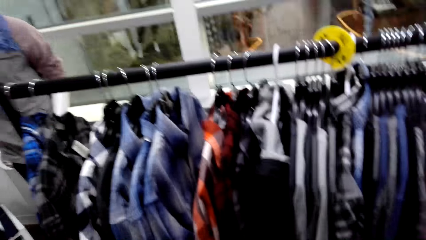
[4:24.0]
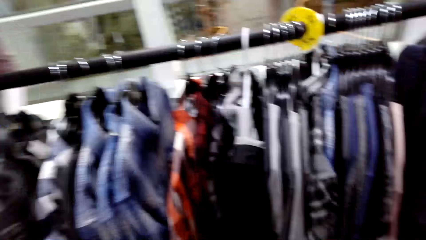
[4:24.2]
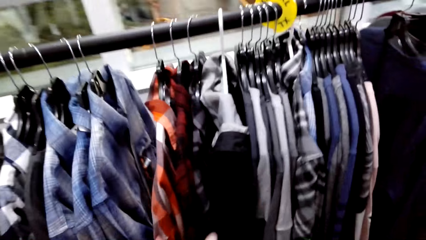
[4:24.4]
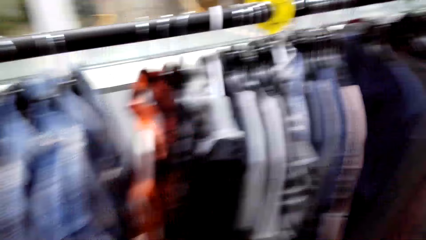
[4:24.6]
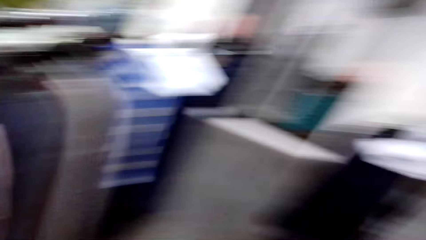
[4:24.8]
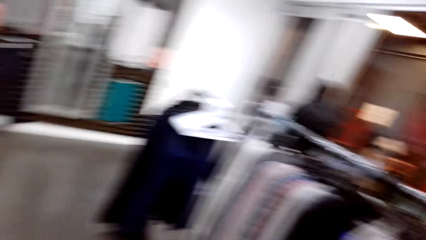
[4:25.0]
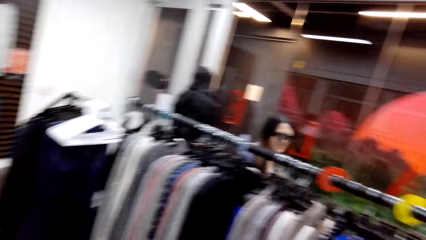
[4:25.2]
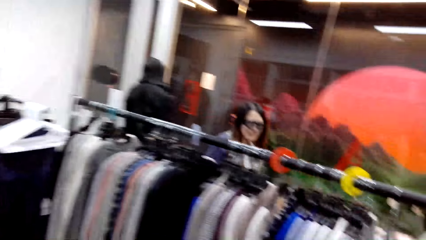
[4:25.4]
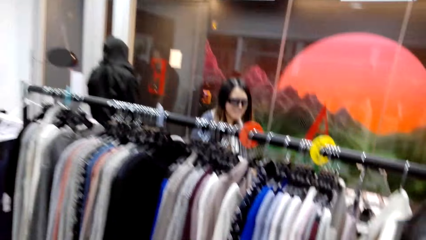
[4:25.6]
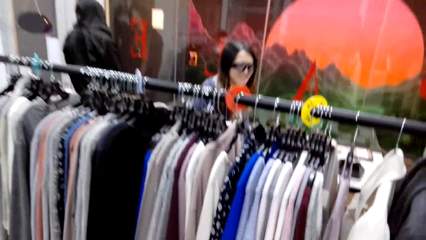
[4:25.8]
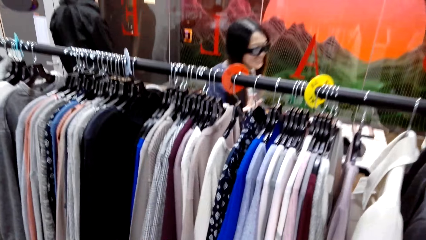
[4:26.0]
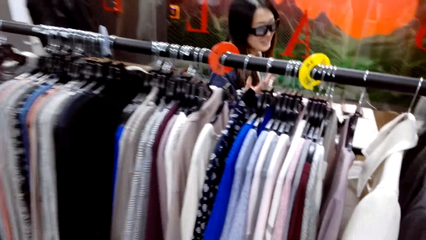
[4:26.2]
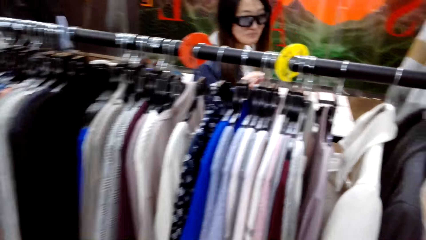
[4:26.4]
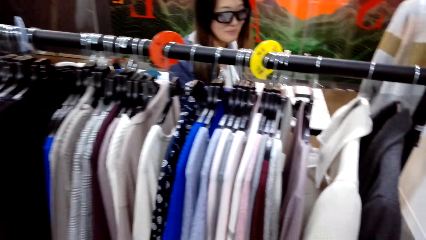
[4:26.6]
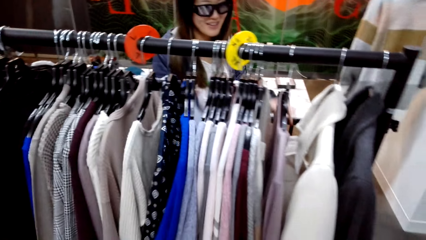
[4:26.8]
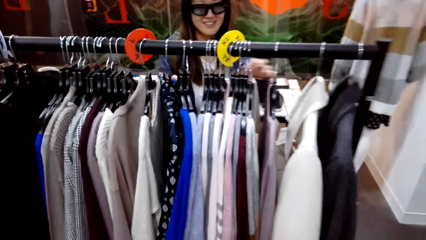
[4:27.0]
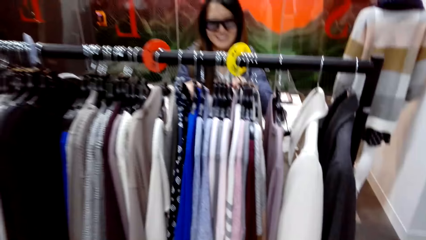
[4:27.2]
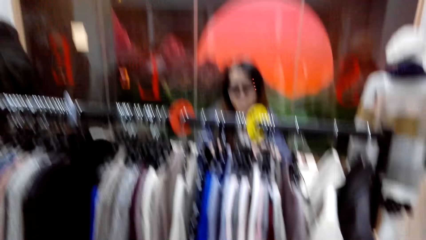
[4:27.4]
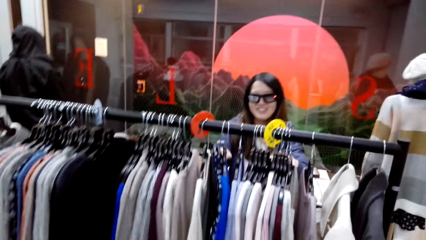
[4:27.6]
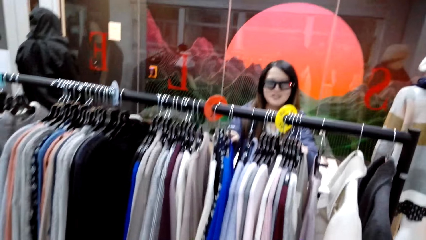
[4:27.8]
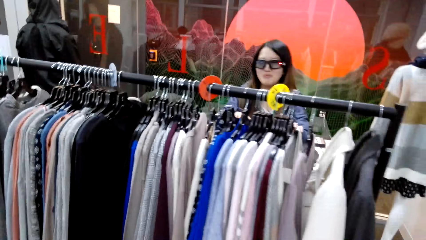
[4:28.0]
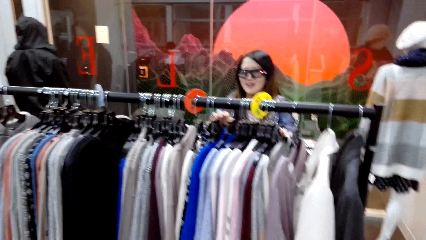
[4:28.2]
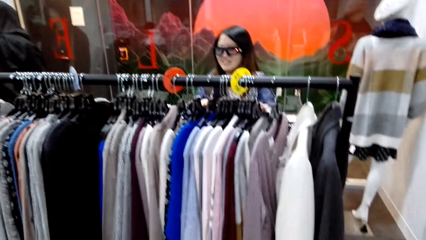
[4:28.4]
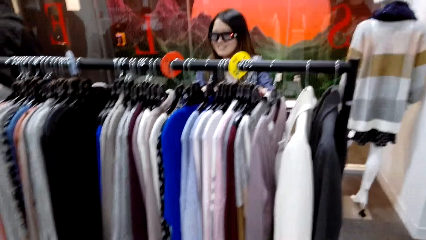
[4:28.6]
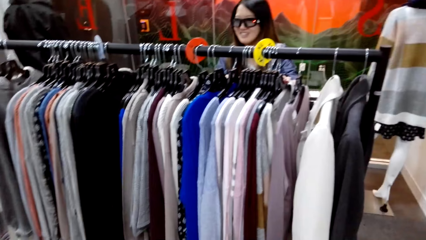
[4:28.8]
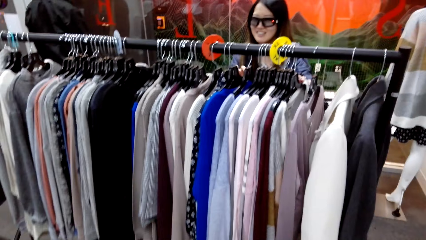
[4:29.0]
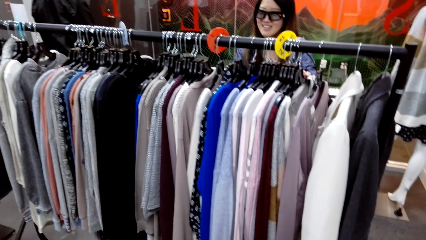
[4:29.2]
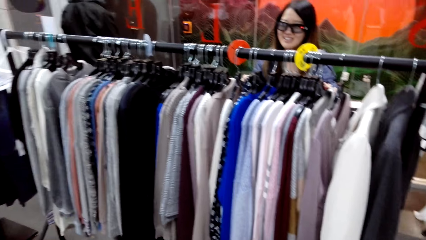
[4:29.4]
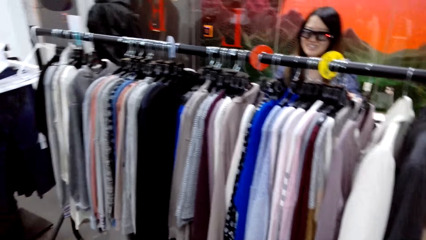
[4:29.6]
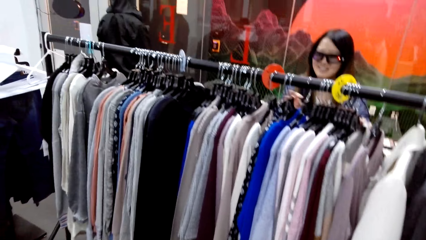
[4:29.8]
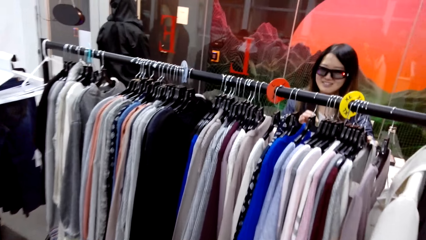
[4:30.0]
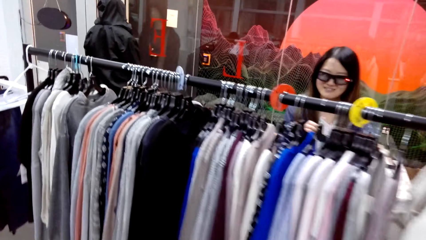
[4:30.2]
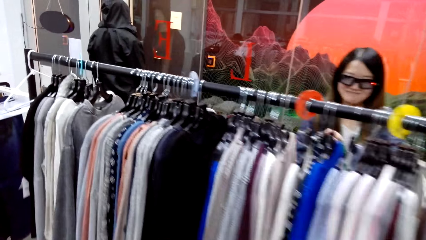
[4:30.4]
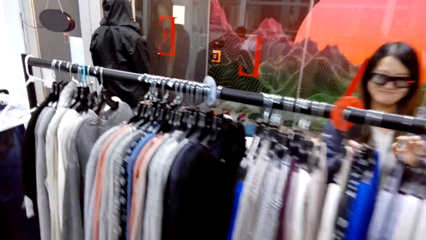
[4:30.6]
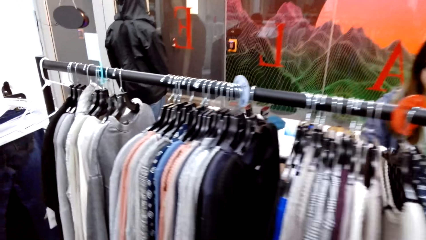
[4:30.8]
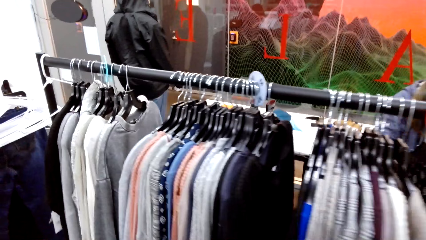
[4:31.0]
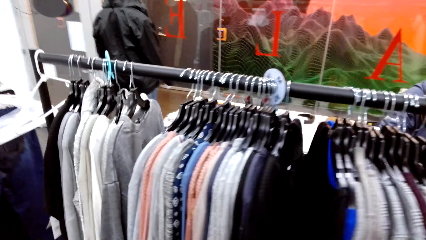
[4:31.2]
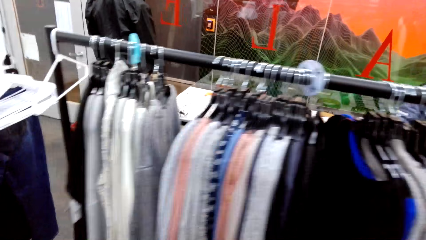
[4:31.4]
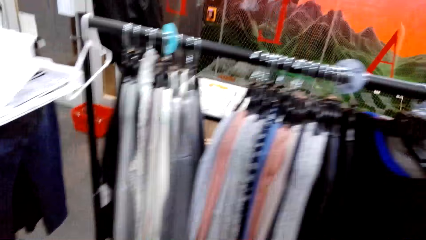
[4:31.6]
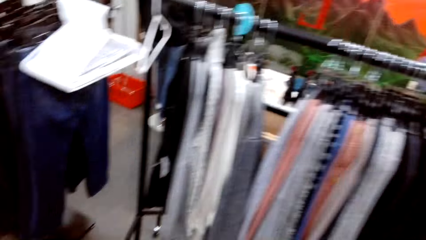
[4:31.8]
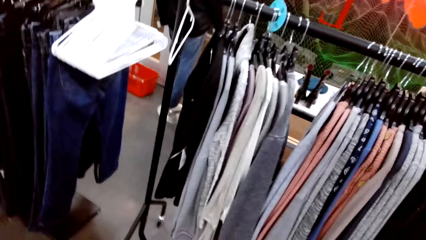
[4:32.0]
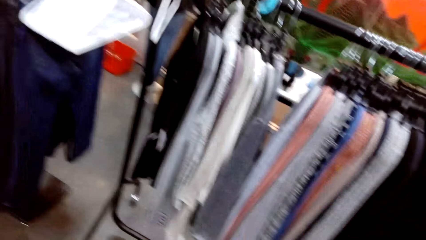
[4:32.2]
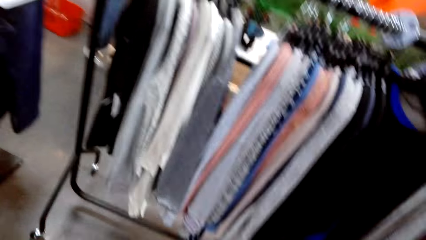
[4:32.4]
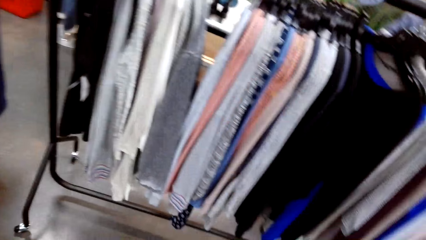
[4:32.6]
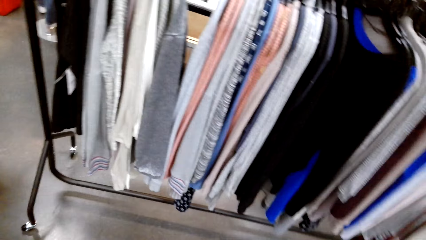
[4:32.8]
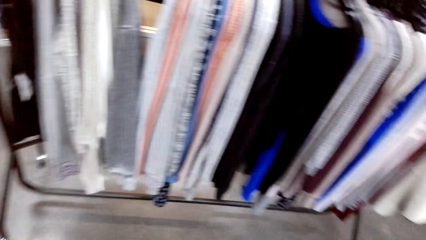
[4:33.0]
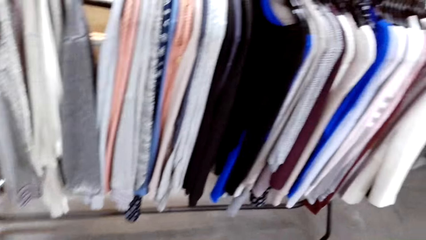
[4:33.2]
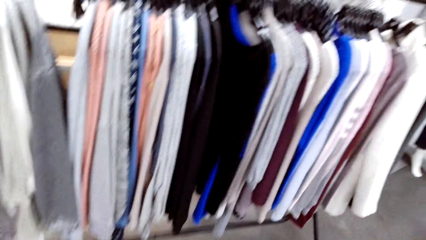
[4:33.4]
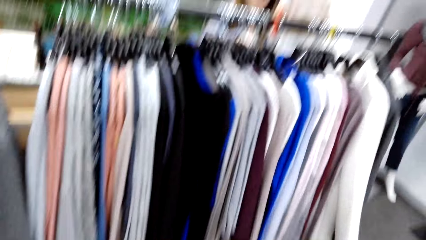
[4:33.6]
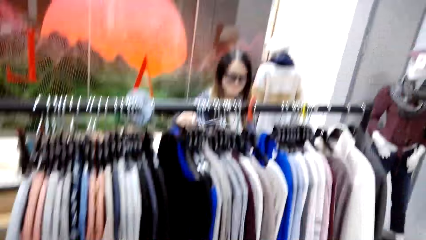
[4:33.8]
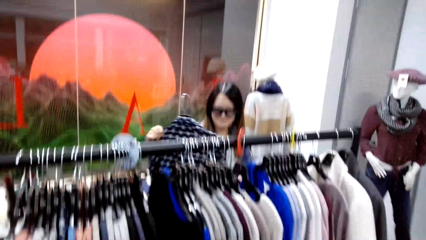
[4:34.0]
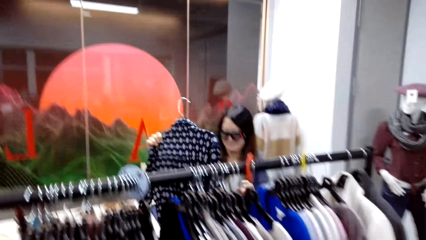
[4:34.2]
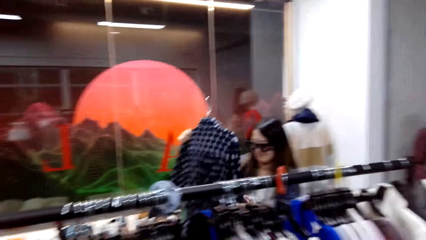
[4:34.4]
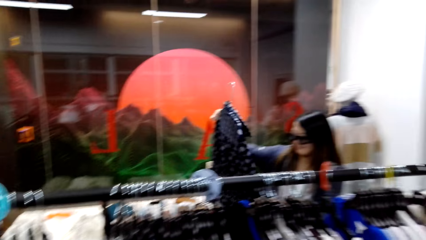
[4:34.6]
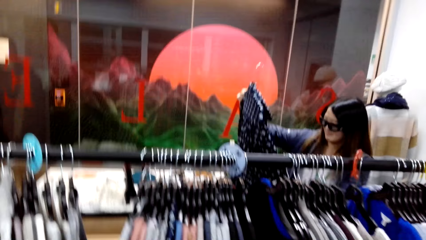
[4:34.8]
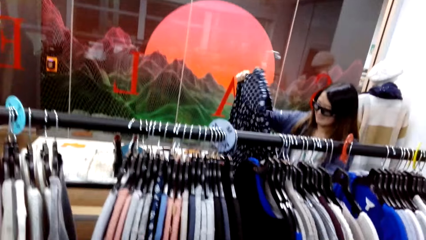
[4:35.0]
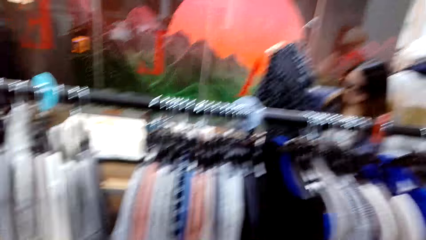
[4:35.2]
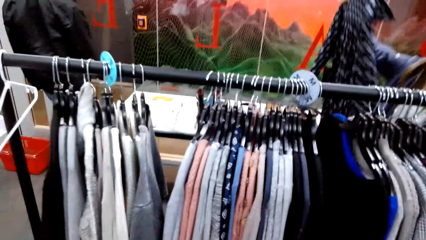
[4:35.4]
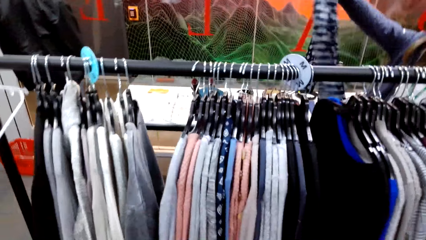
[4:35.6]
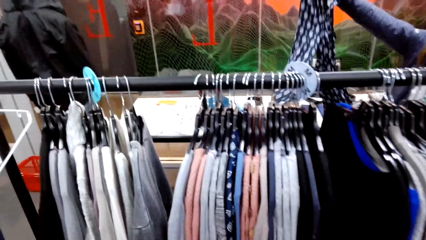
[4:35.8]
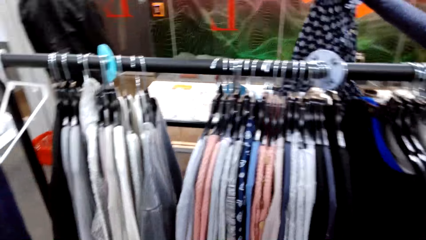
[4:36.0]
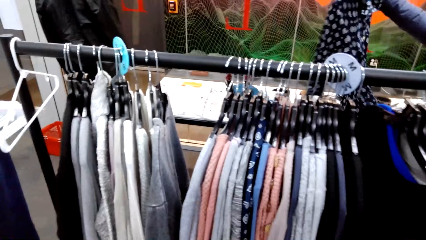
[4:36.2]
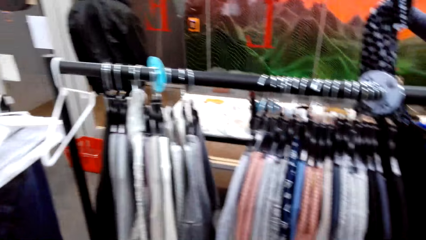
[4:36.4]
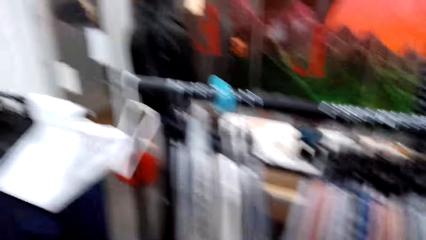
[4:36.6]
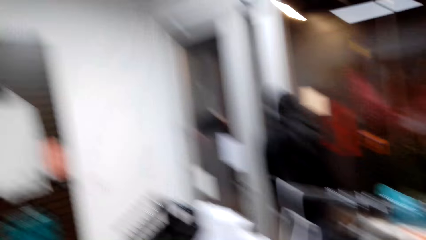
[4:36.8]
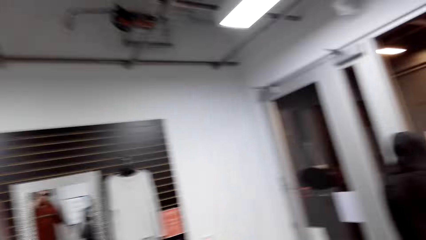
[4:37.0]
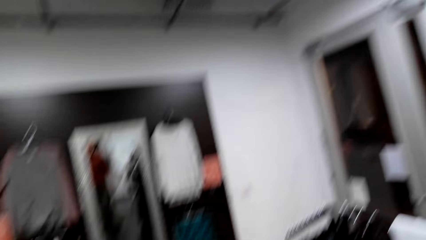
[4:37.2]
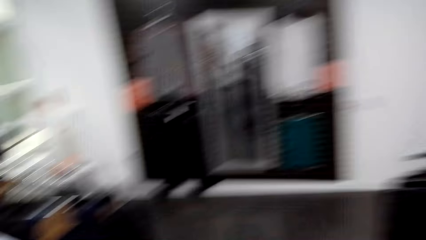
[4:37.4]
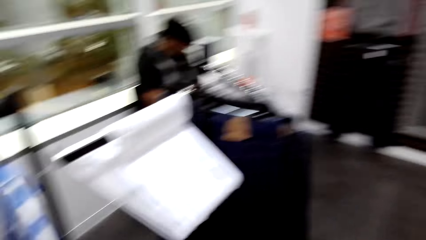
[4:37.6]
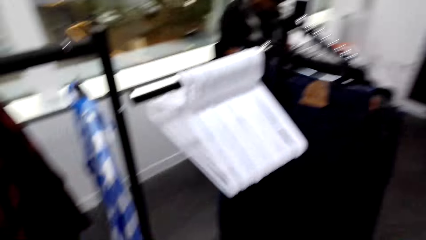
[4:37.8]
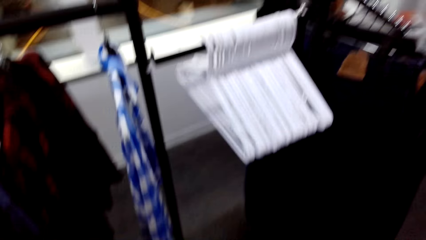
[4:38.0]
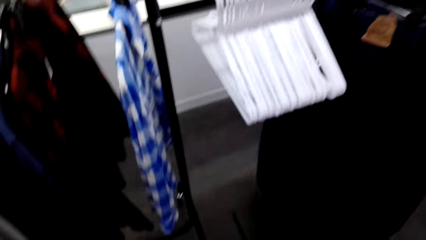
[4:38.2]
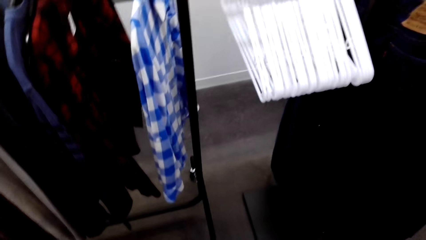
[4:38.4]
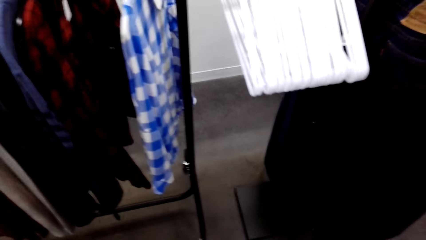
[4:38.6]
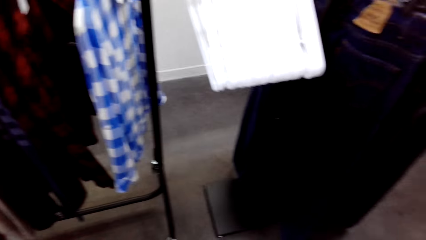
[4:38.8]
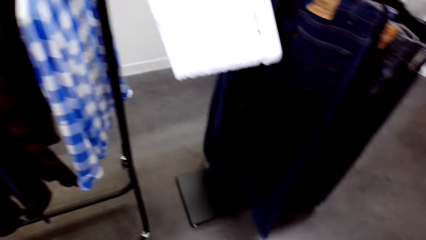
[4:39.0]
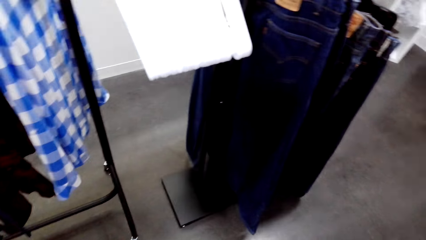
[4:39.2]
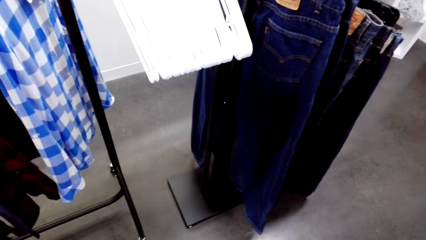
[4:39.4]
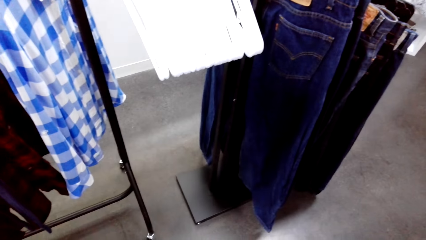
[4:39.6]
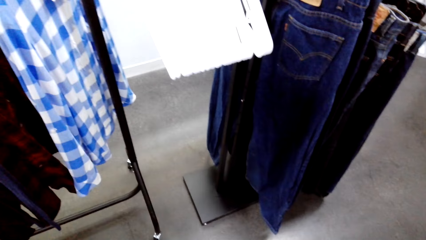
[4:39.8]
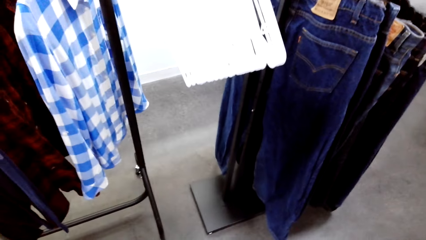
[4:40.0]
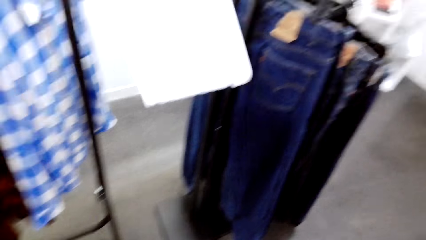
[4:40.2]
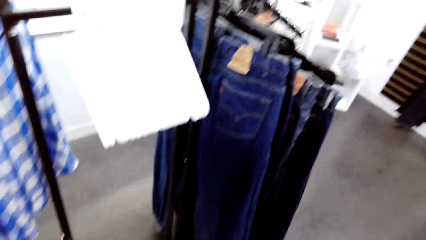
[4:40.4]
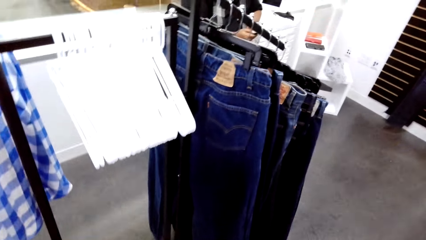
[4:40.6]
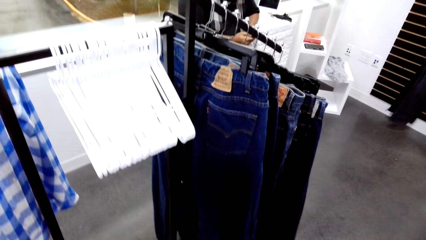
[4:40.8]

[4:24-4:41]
A woman searches cloth on the hanger. The woman moves the top on the hanger. The woman unhangs the shirt on the hanger.
